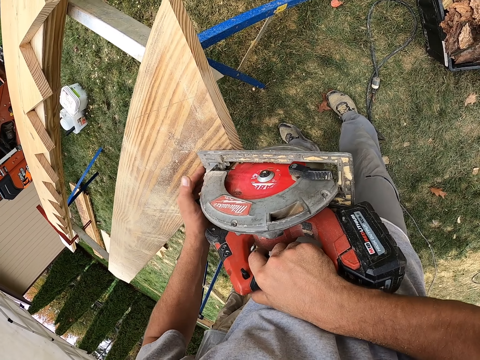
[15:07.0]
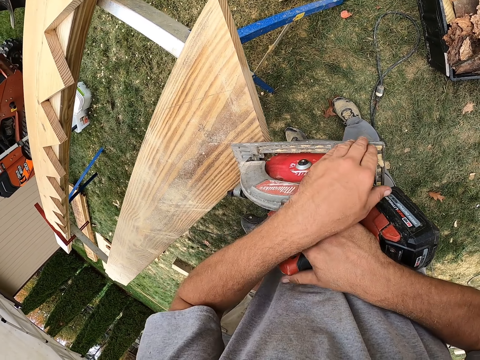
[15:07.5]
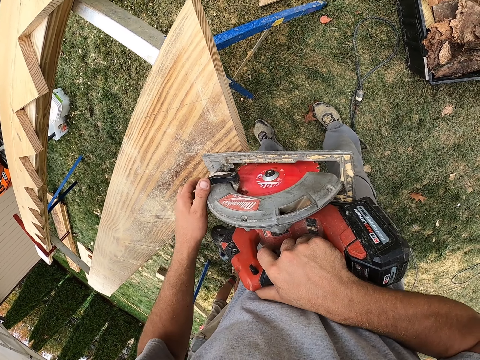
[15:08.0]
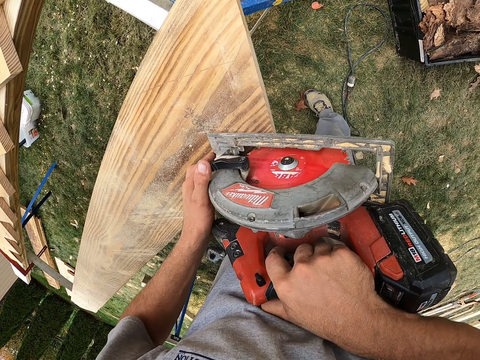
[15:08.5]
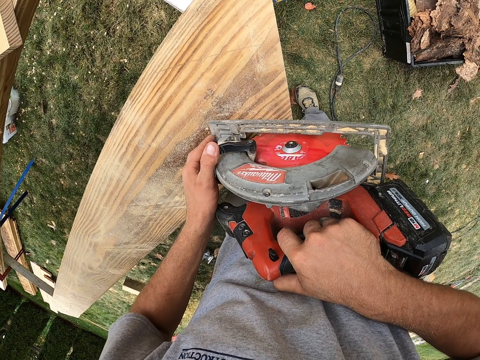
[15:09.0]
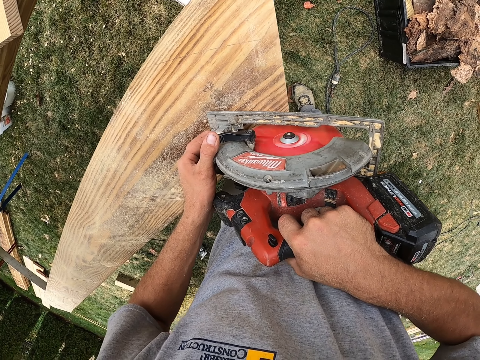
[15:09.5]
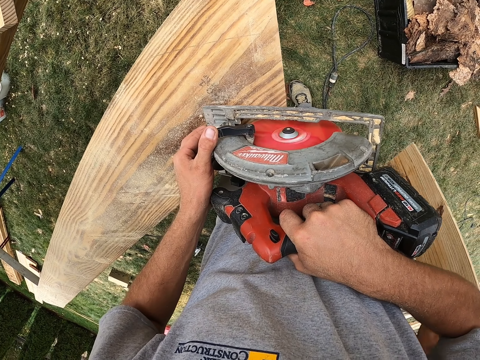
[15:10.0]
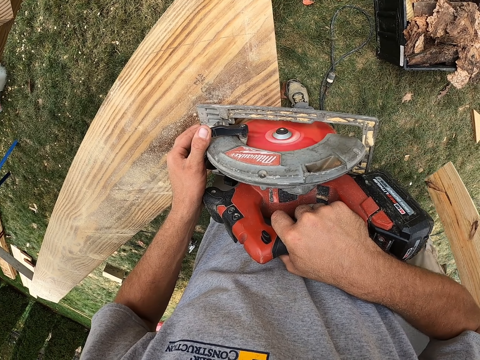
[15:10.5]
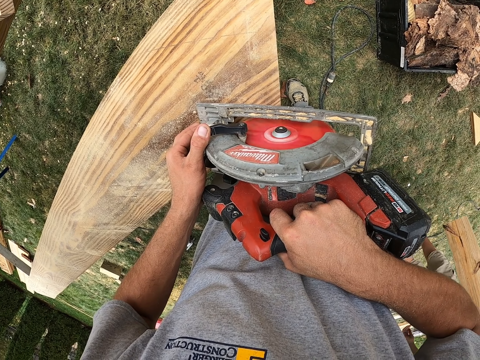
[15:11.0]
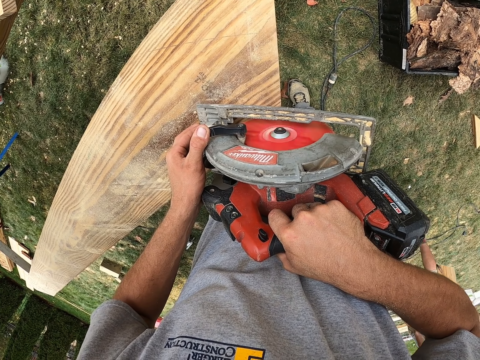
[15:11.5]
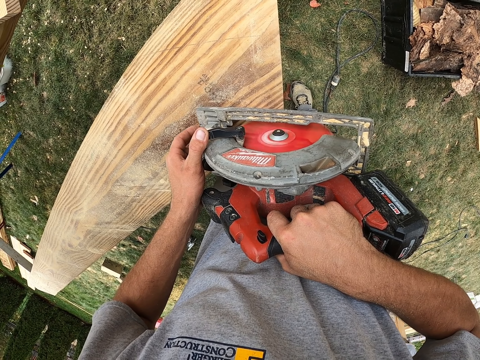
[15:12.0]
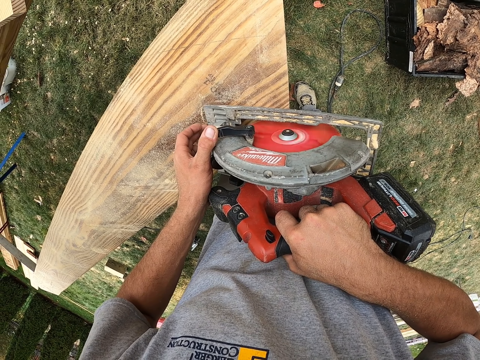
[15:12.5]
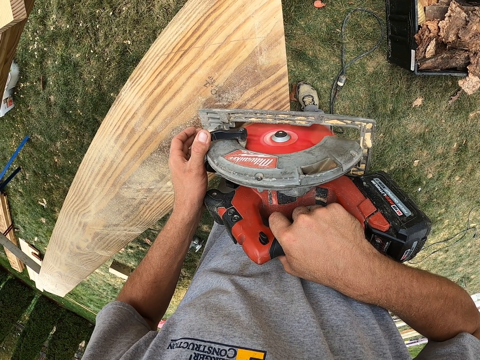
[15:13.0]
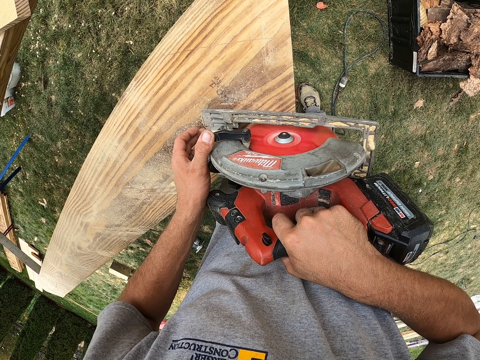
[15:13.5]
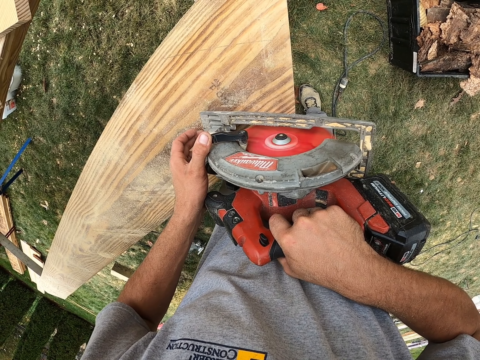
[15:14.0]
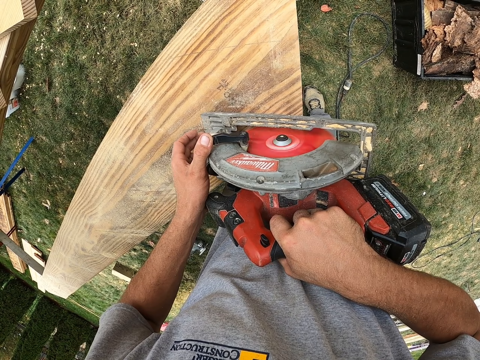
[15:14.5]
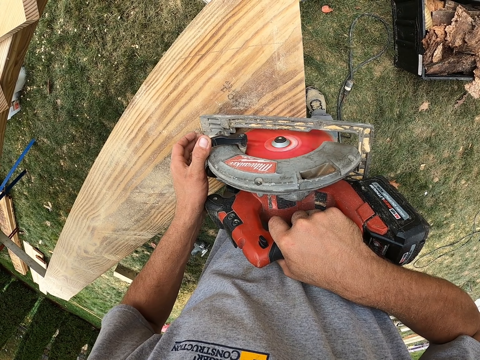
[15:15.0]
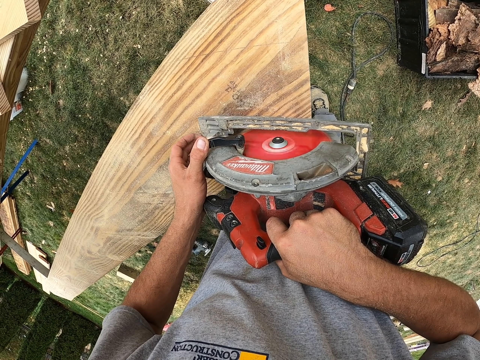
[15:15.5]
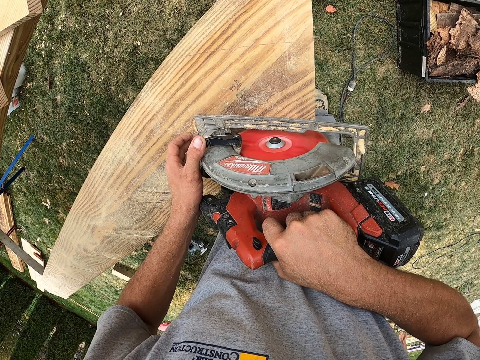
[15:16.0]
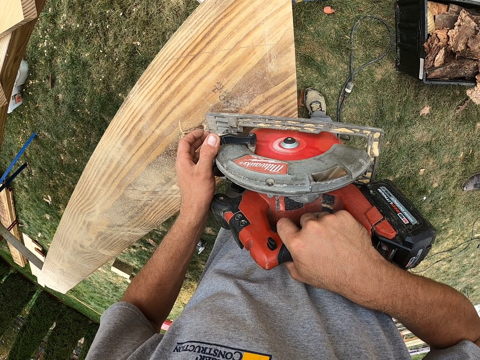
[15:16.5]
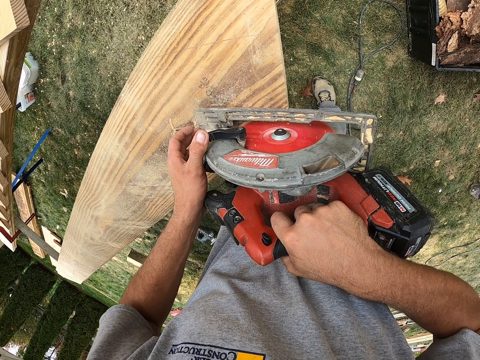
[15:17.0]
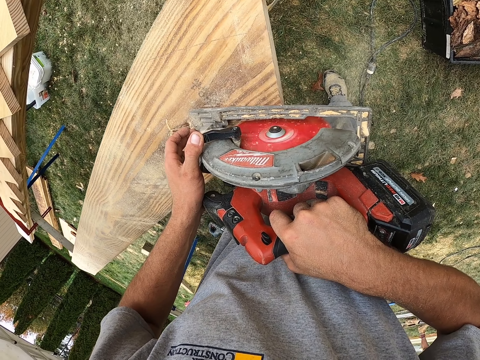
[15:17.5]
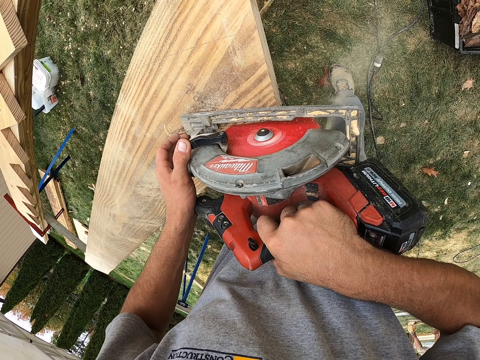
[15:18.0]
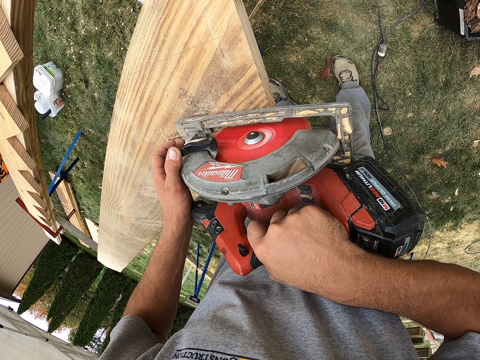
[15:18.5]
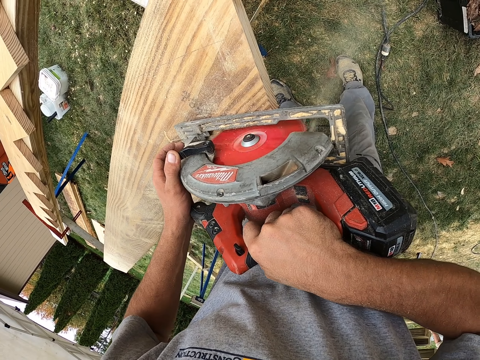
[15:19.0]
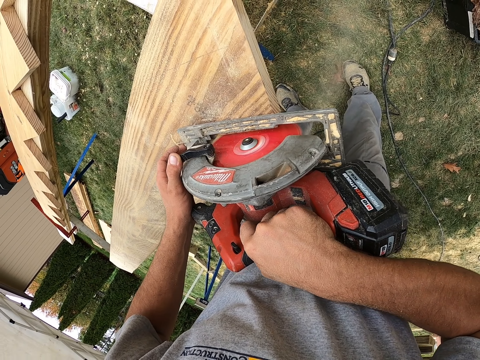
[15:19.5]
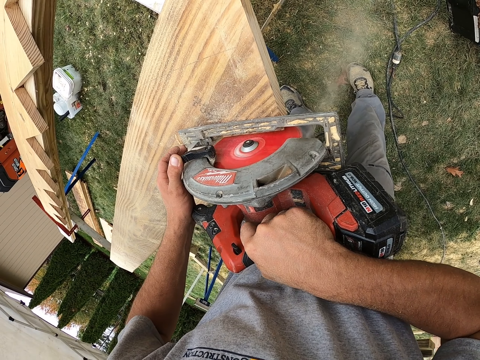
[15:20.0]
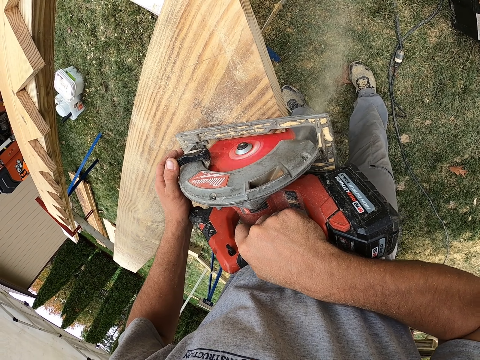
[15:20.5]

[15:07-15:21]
The camera wearer rotates a blade guard lever. They adjust the cordless circular saw blade lever. They cut the timber with a cordless circular saw.

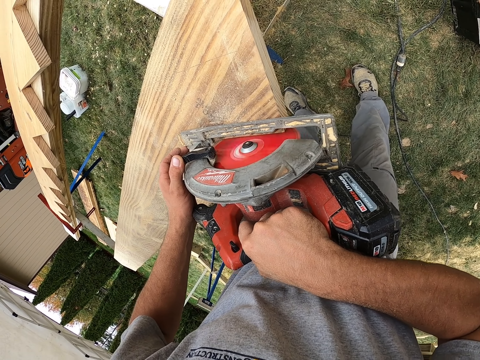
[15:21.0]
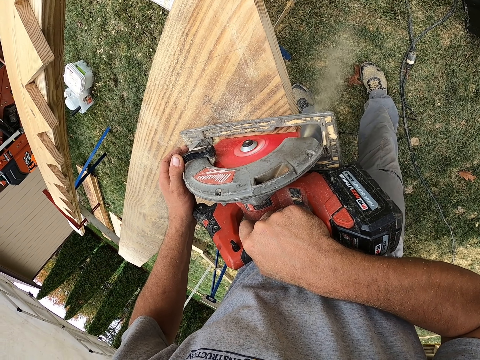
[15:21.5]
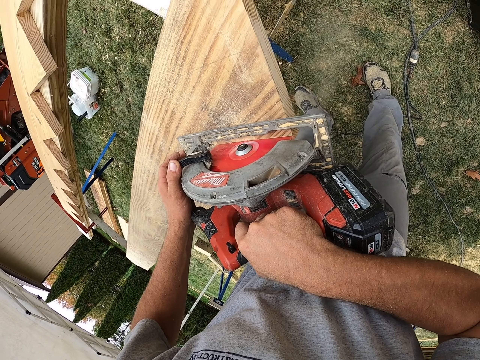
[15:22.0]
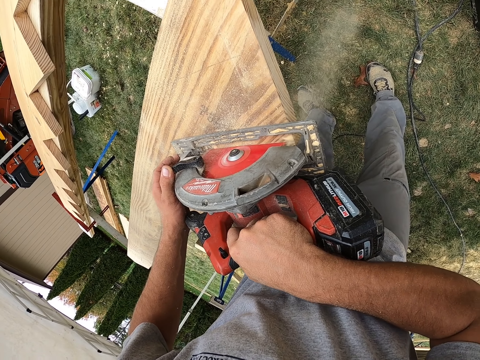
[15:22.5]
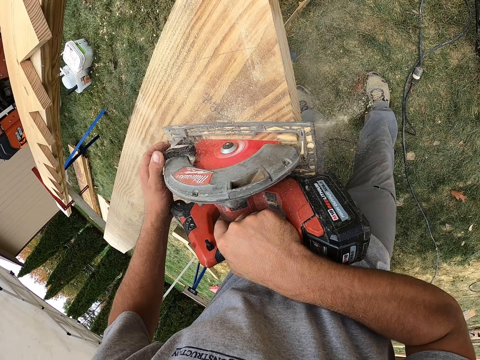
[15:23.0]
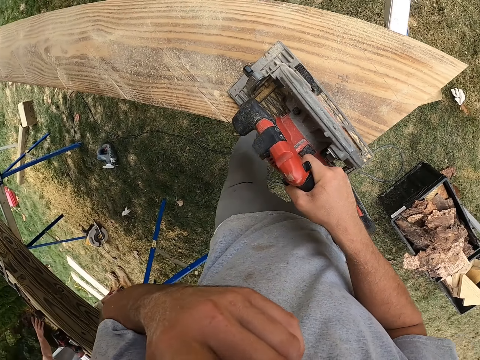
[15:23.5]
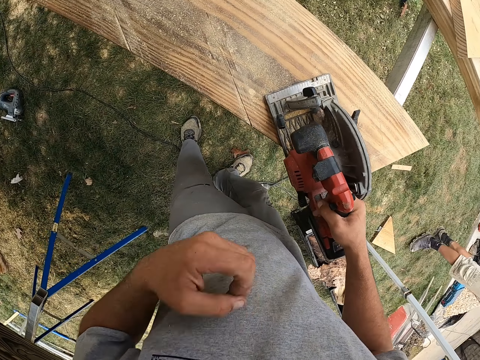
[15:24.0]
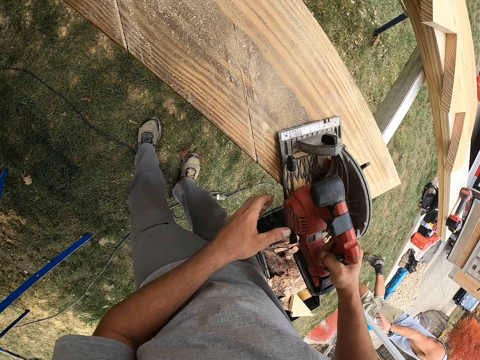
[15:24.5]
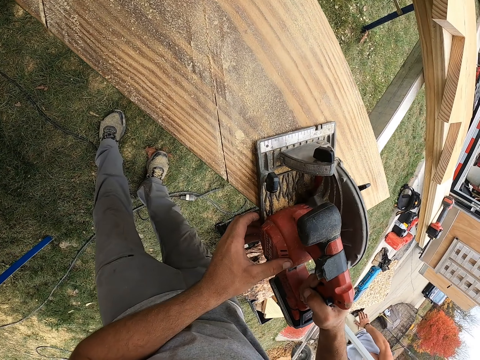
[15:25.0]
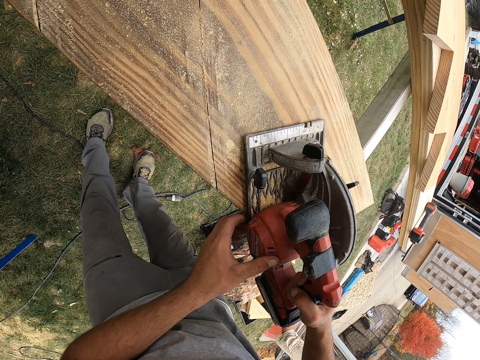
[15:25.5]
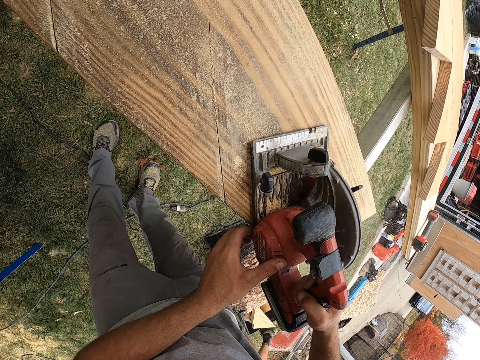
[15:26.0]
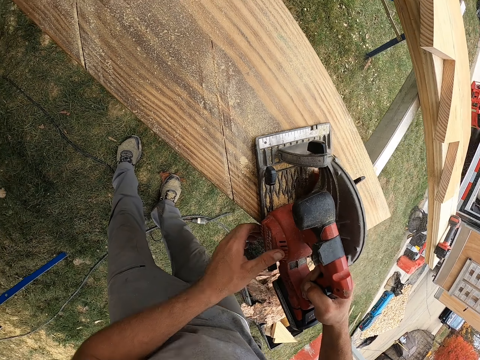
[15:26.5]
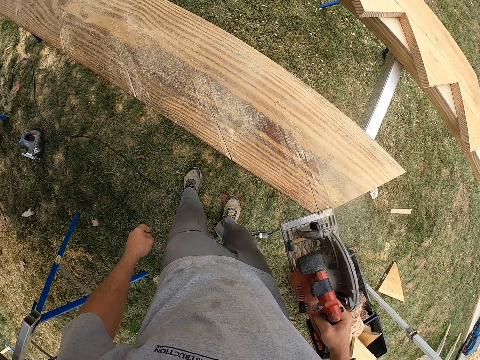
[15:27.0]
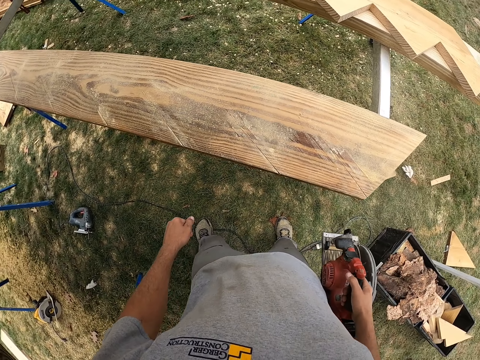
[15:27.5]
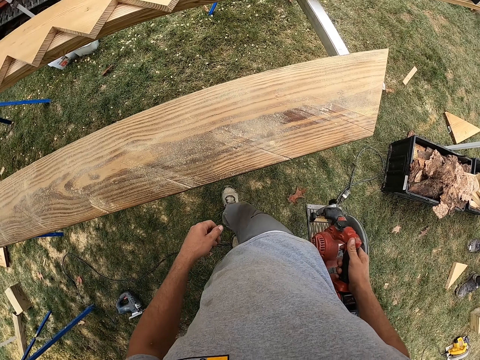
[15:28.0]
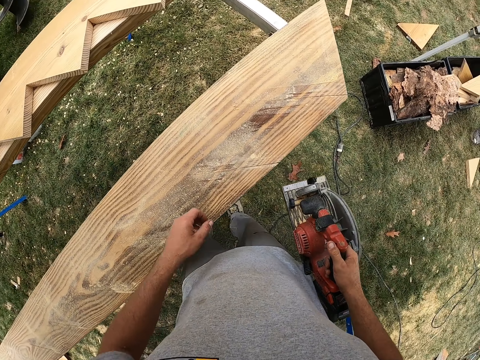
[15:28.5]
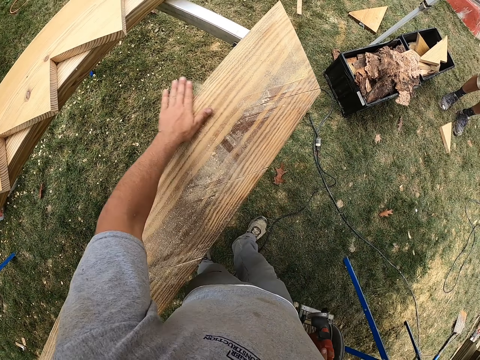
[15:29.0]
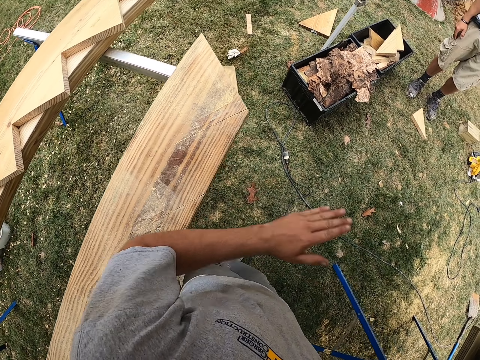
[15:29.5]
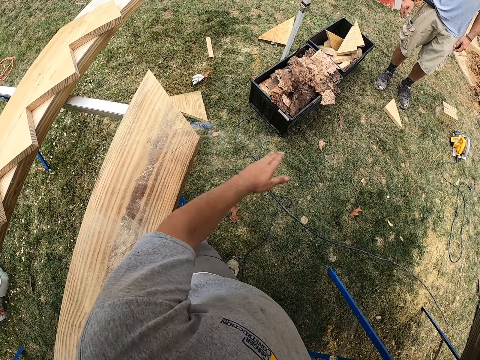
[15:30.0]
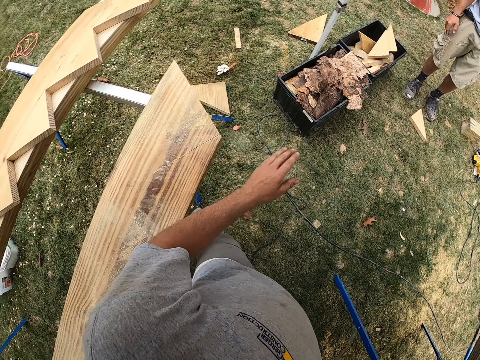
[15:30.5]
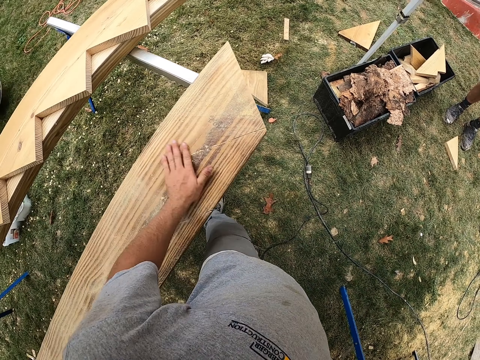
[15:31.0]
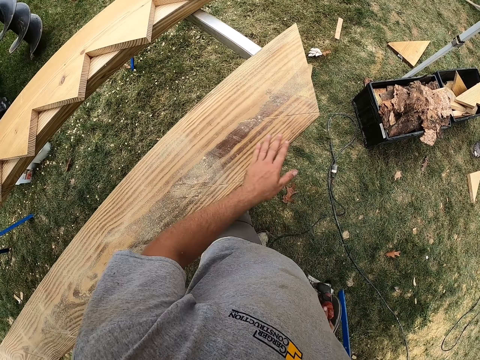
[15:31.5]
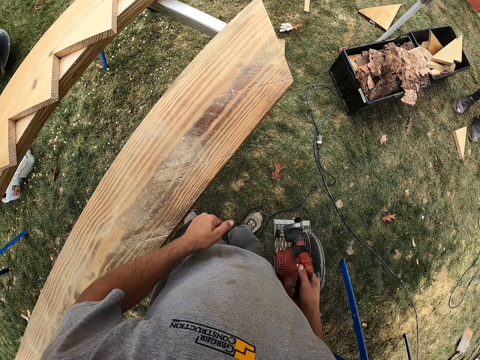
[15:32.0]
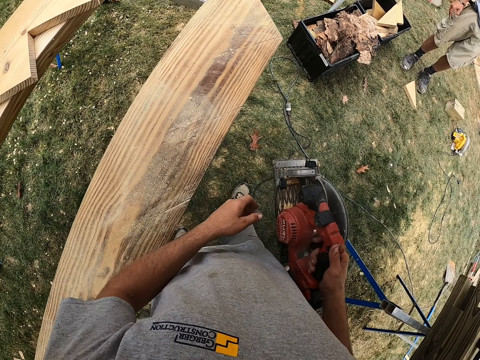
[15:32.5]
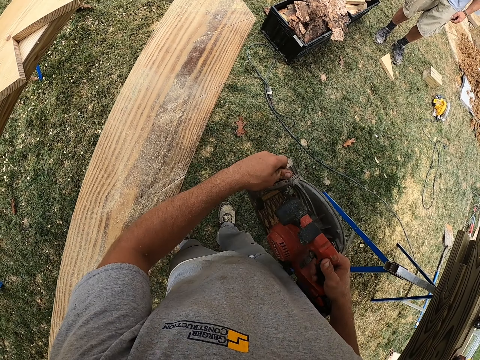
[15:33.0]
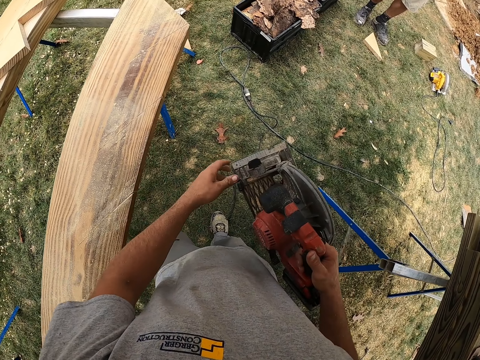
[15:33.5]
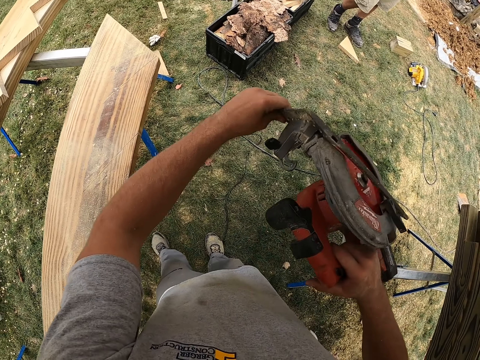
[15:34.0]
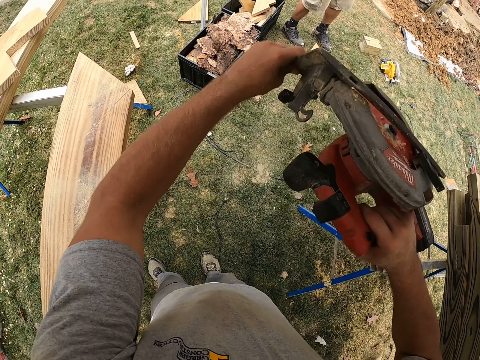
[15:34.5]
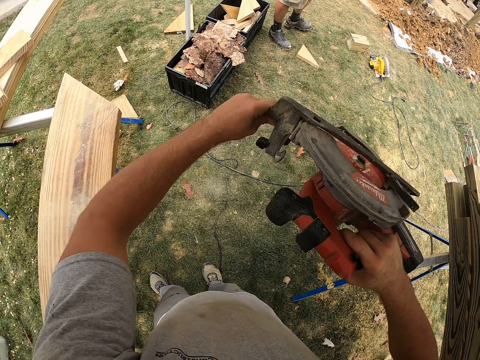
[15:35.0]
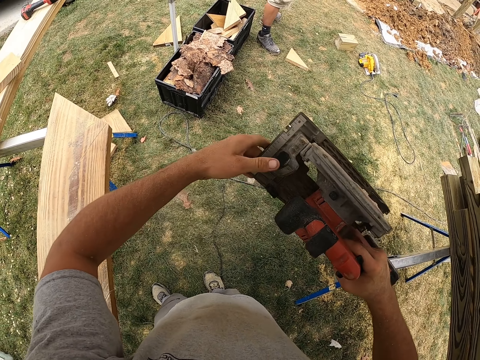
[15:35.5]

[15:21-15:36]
The camera wearer touches the face. He holds the cordless circular saw with both hands. He cuts the timber with the cordless circular saw. He removes the cordless circular saw from the timber. He walks near a wood. He moves to the left. He rubs the wood dust from a timber. He rotates a knob. He adjusts the cordless circular saw handle. He turns the circular saw. He pours dust from the cordless circular saw. He shakes the circular saw. He shakes the shoe with his left hand.
